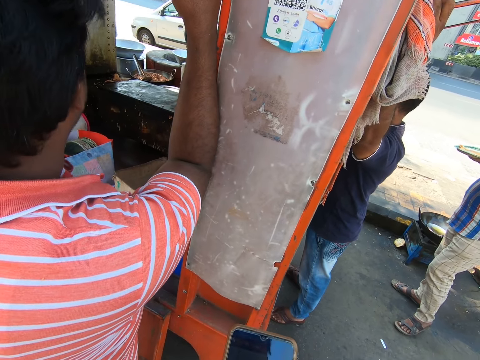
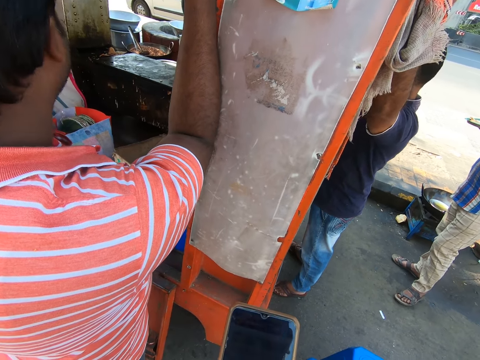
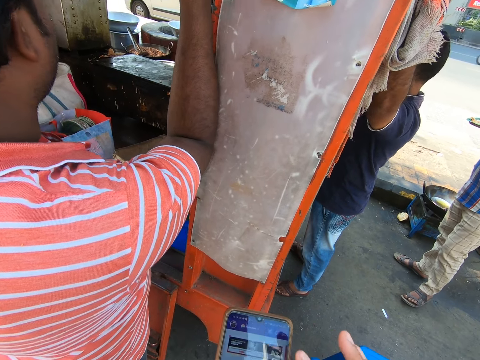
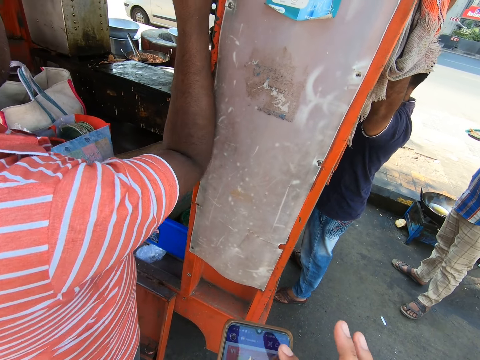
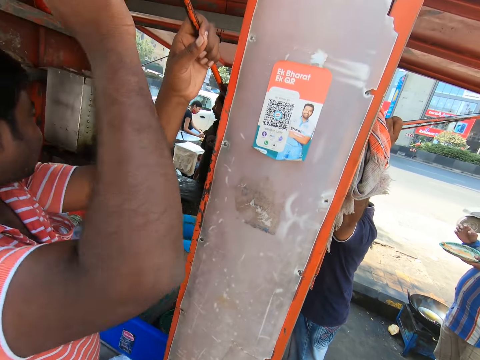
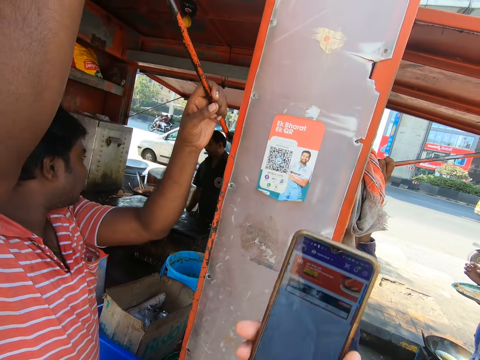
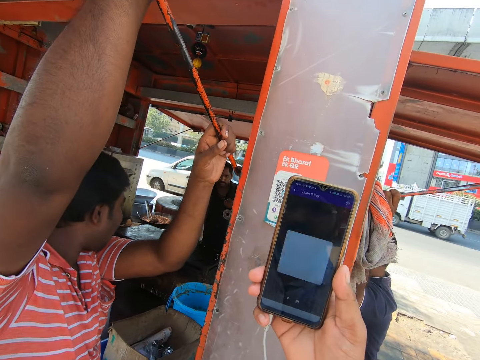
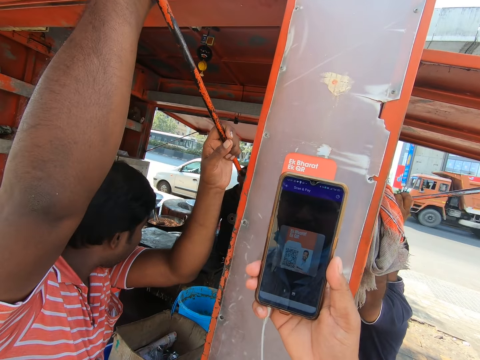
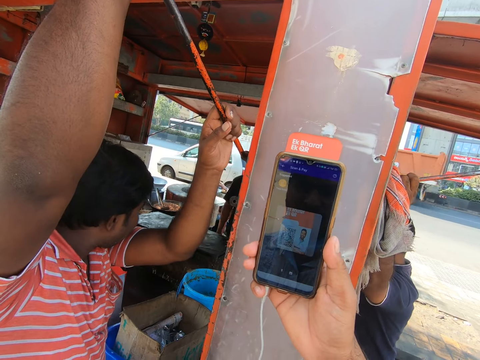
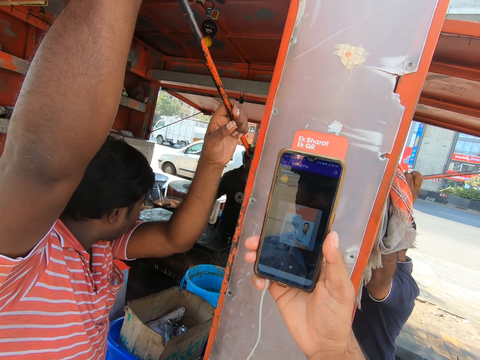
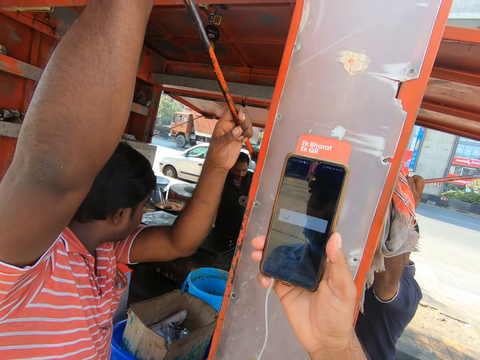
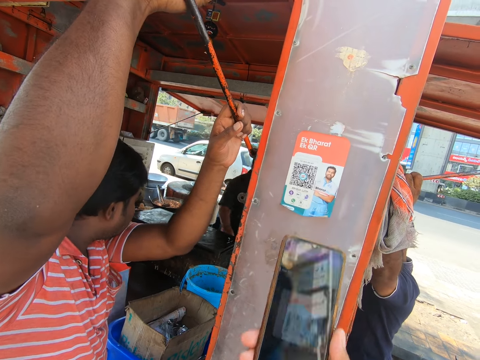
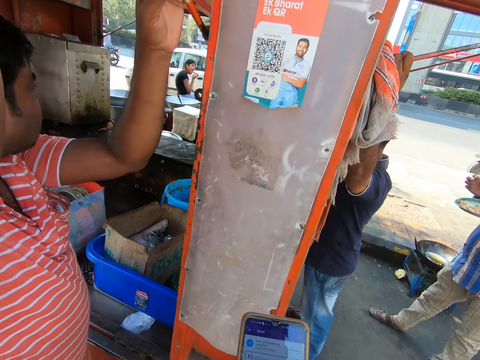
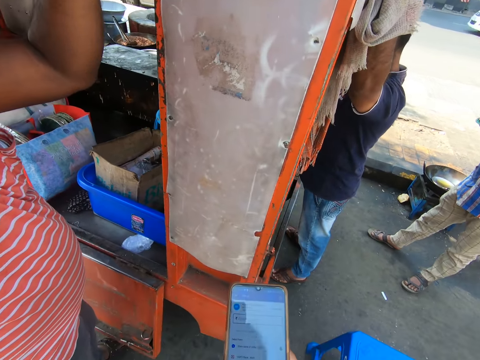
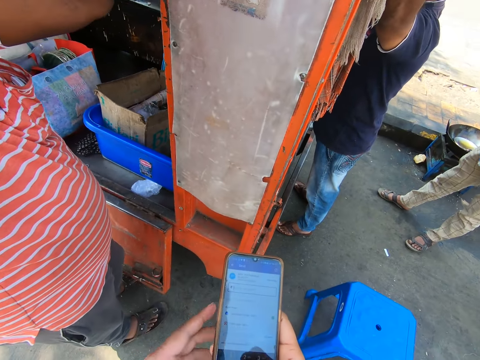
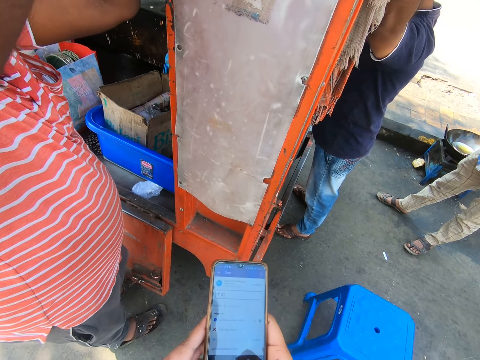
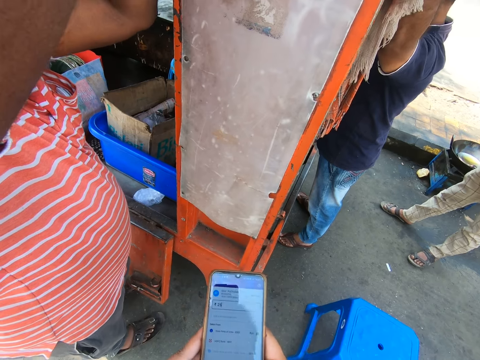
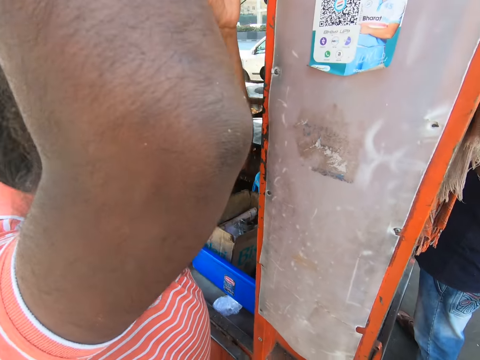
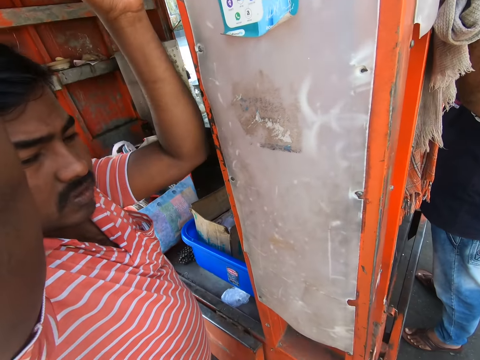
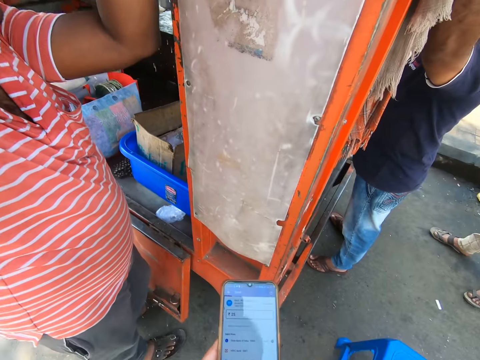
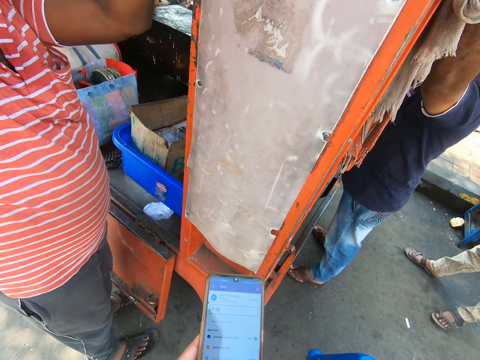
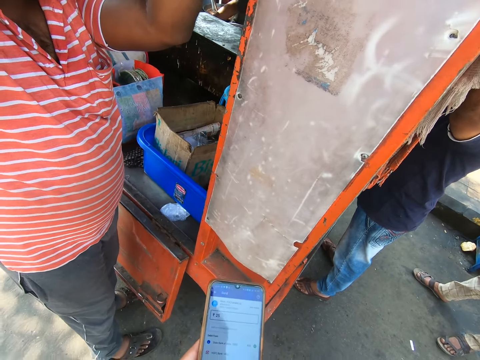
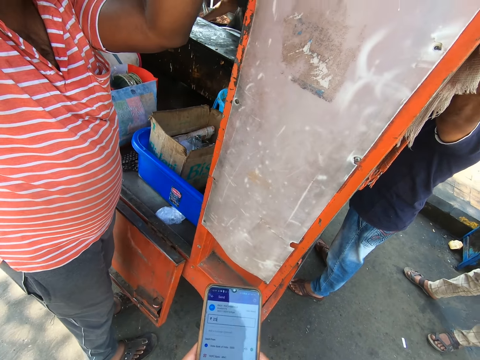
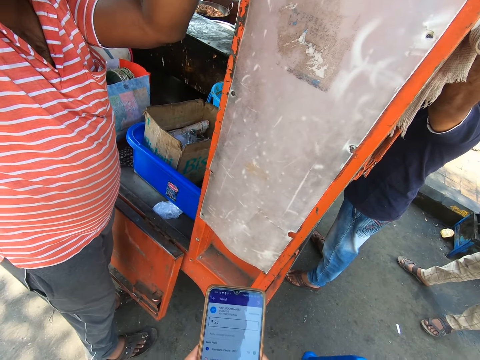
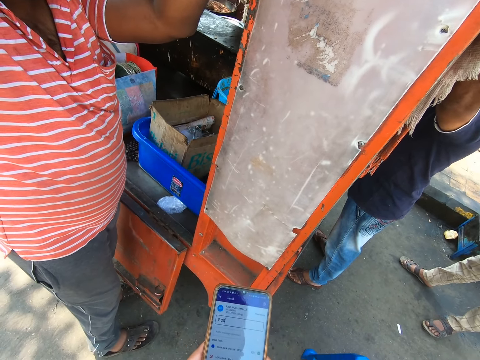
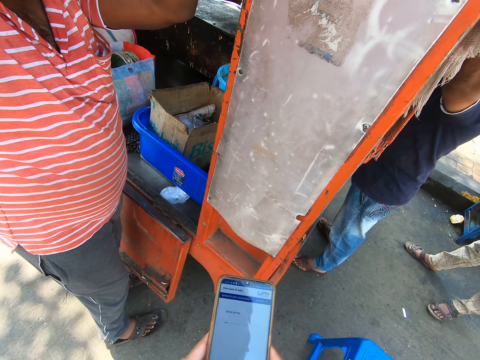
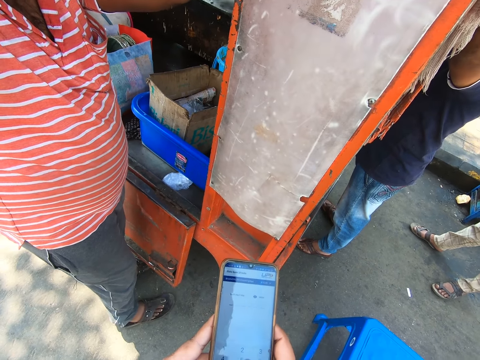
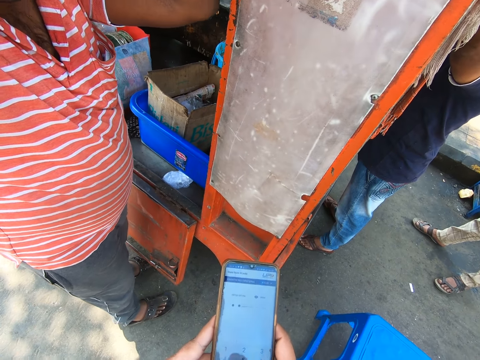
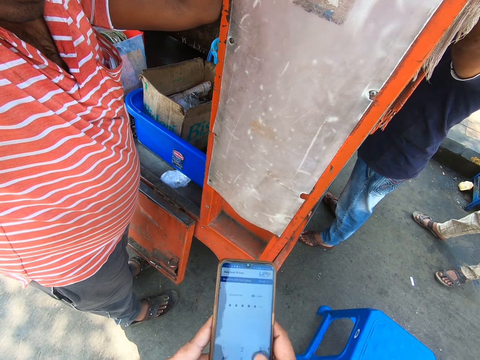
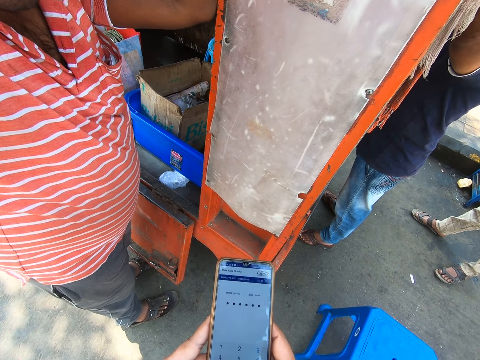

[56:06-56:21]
The camera wearer passes the phone in his left hand to his right hand. He scans a barcode with the phone in his right hand. He passes the phone in his right hand to his left hand. He interacts with a man at the vending shack. He operates the phone in his left hand with his right hand.

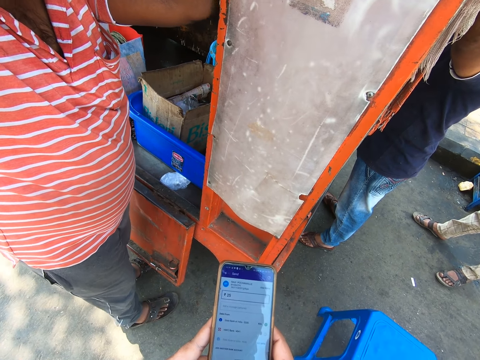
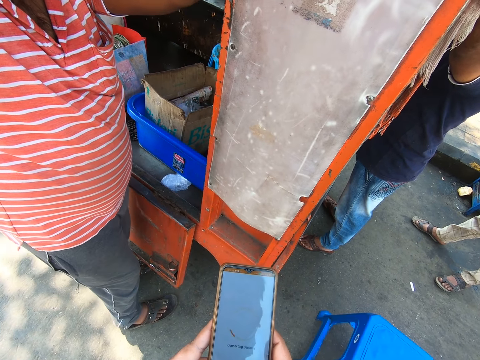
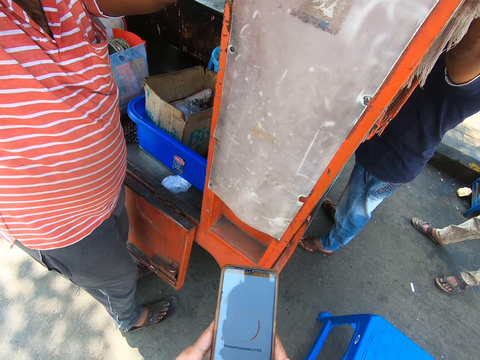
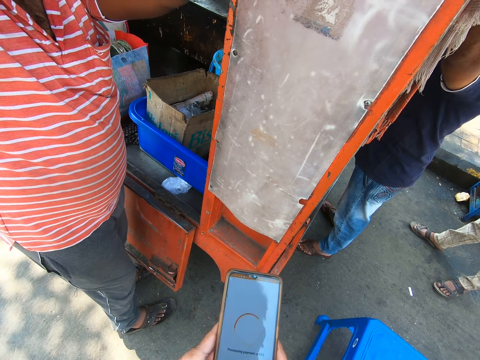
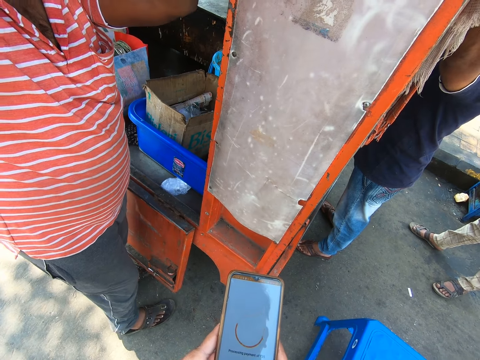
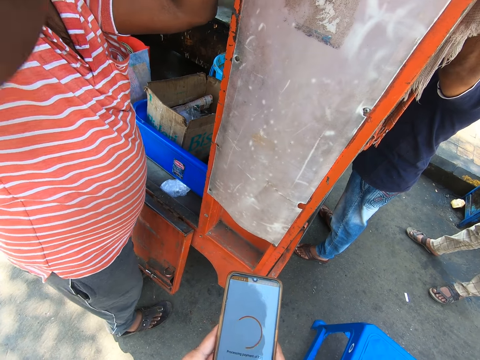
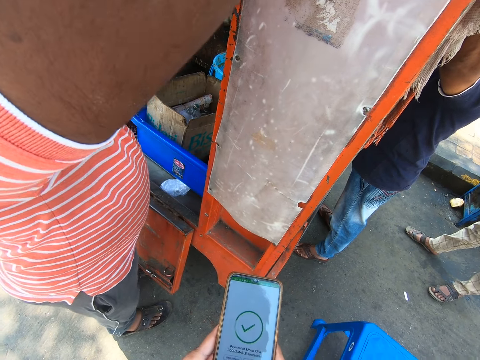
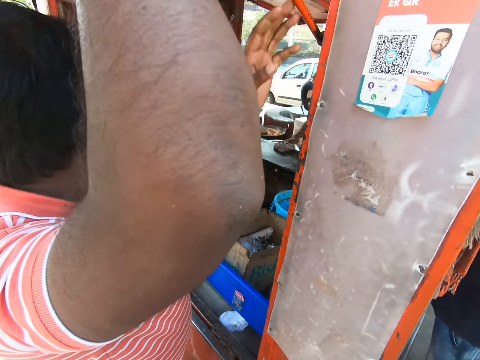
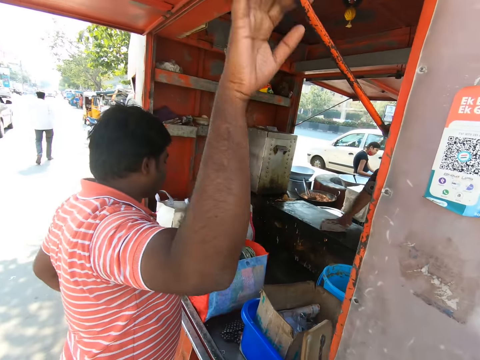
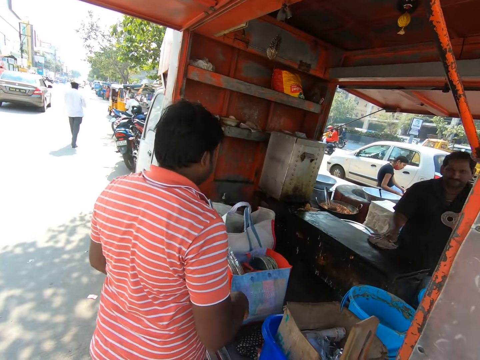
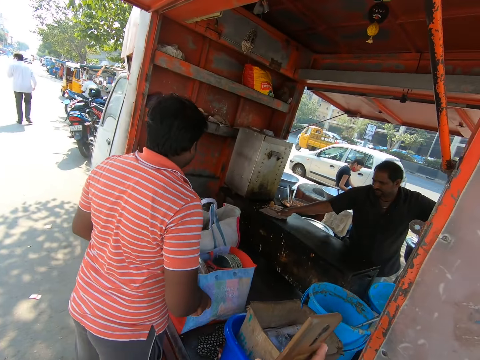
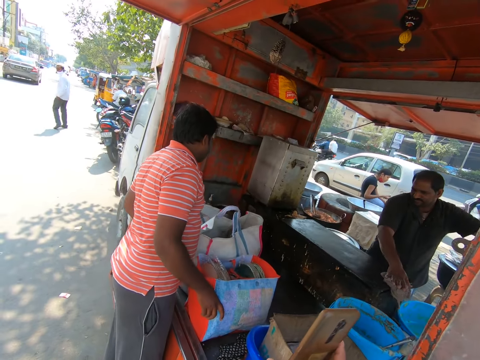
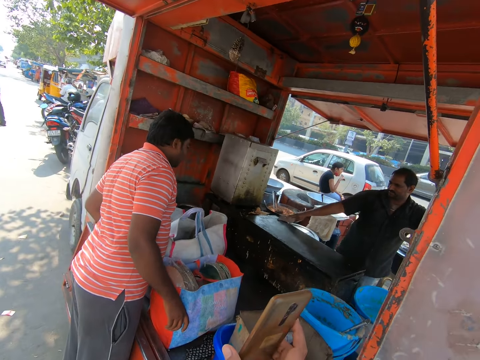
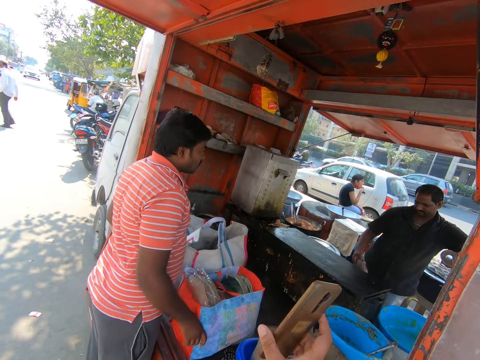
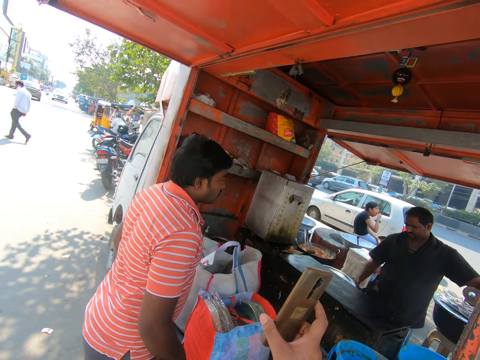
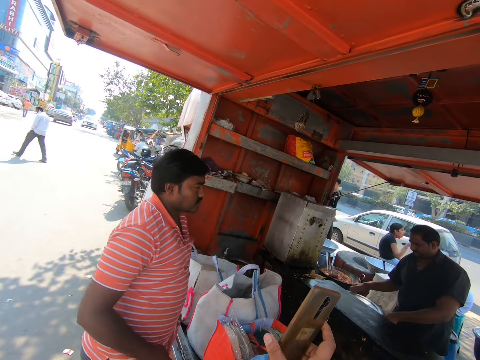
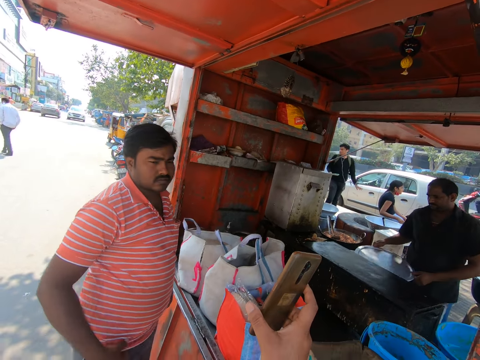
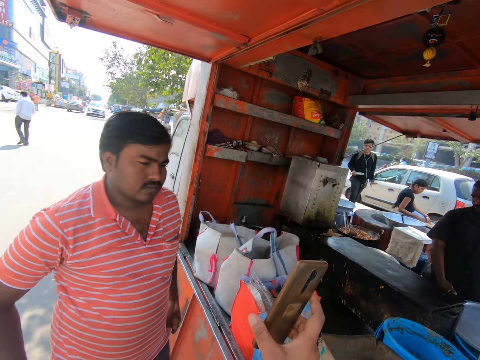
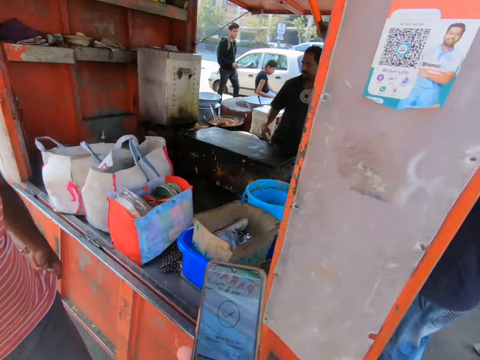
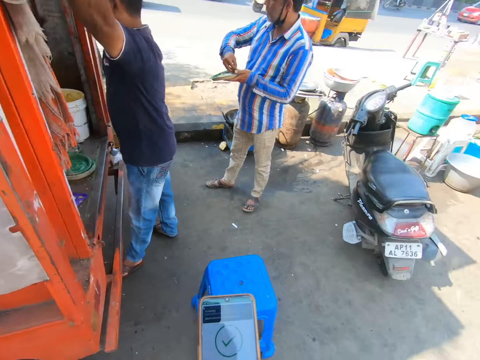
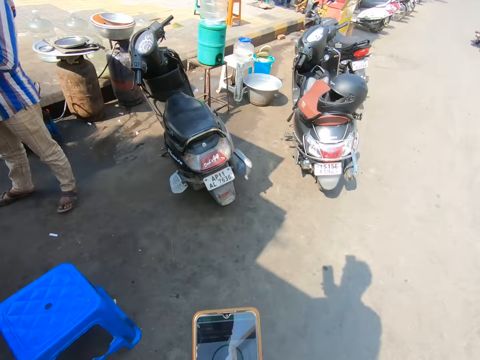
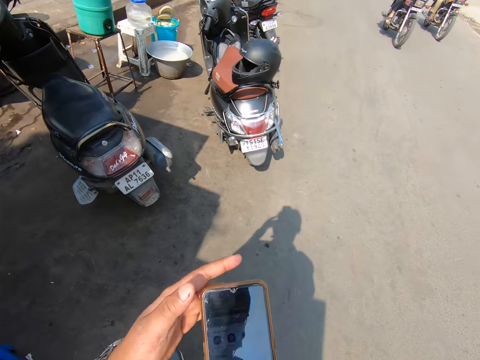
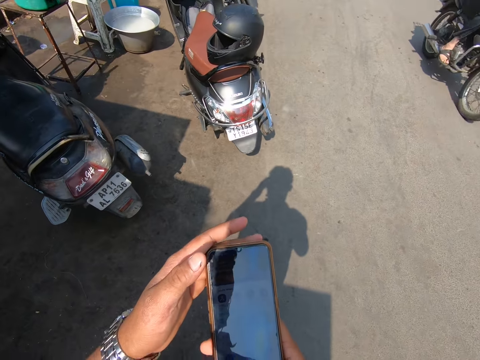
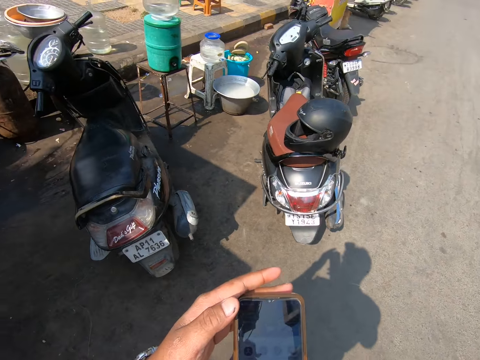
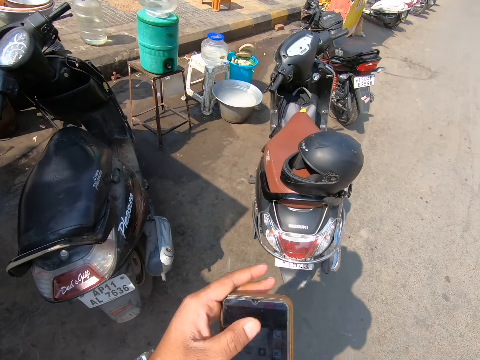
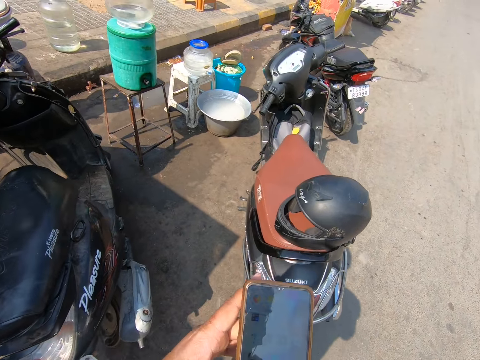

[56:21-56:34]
A man cleans the skillet with a napkin in his right hand. The camera wearer points the phone in his right hand at another man. The first man picks up the tray with his hands. He places the tray in his hands on the bucket. The camera wearer operates the phone in his right hand with his left hand. A motorcycle drives past the camera wearer. The camera wearer moves at the vending shack.
